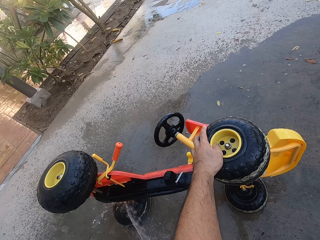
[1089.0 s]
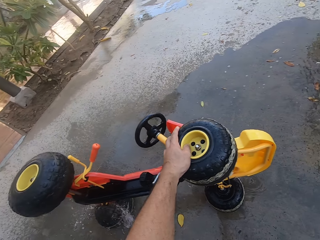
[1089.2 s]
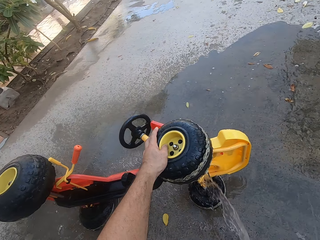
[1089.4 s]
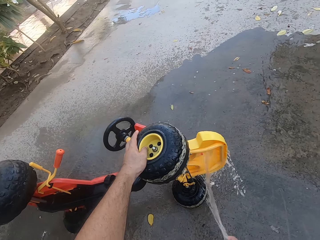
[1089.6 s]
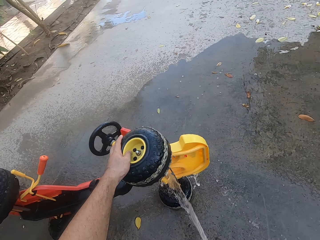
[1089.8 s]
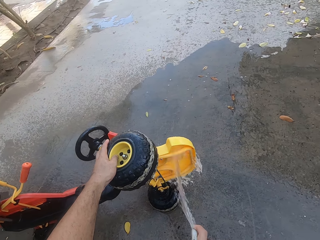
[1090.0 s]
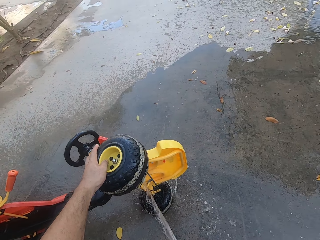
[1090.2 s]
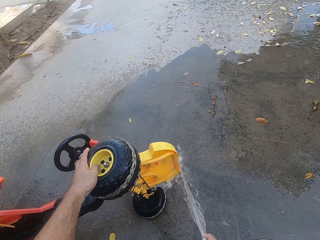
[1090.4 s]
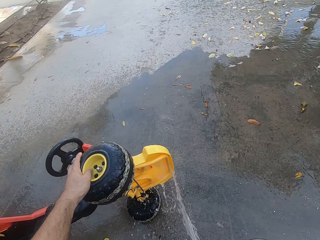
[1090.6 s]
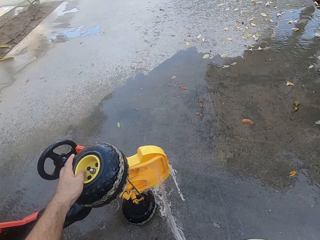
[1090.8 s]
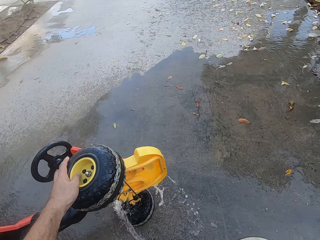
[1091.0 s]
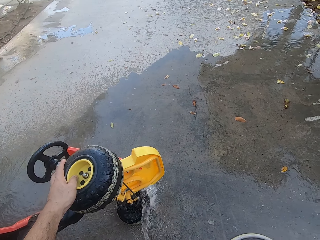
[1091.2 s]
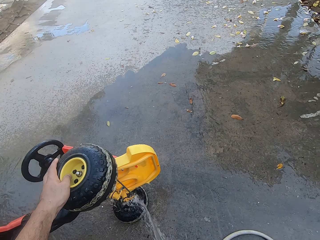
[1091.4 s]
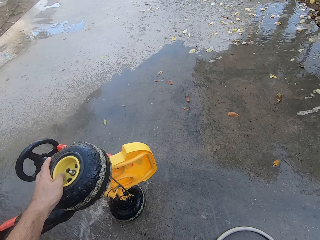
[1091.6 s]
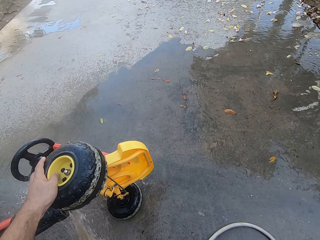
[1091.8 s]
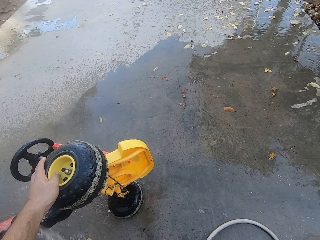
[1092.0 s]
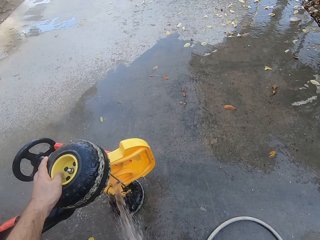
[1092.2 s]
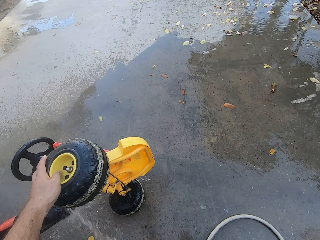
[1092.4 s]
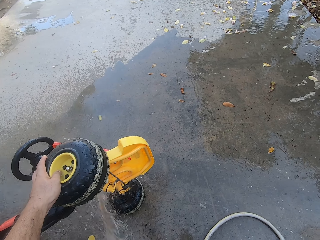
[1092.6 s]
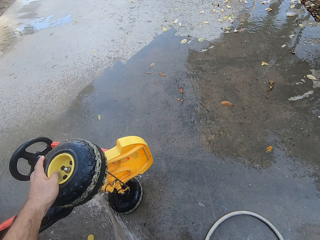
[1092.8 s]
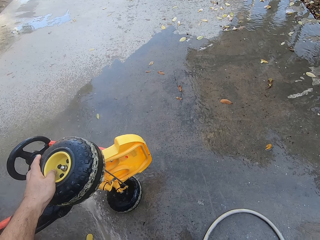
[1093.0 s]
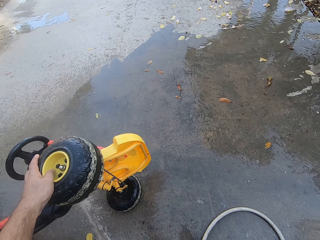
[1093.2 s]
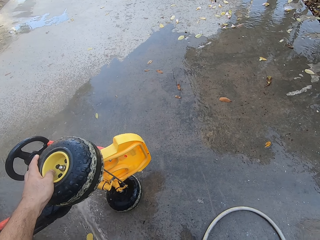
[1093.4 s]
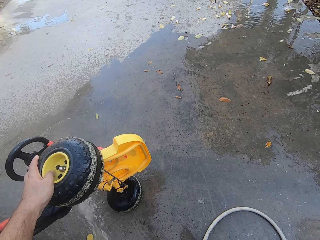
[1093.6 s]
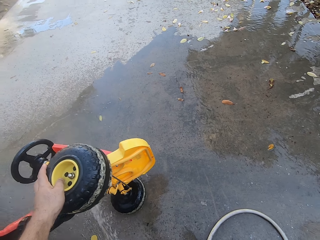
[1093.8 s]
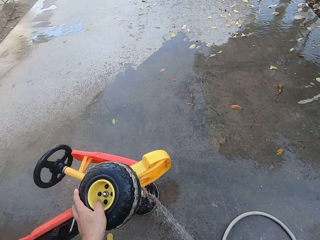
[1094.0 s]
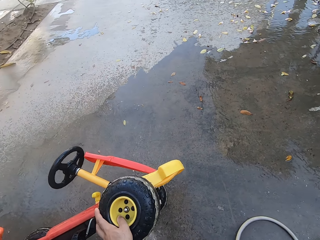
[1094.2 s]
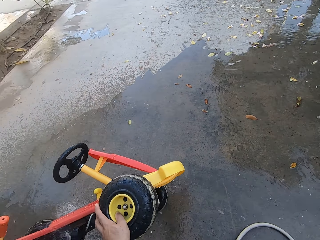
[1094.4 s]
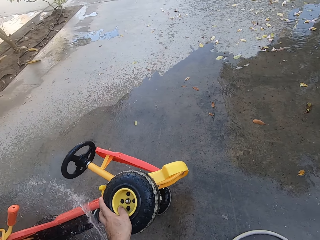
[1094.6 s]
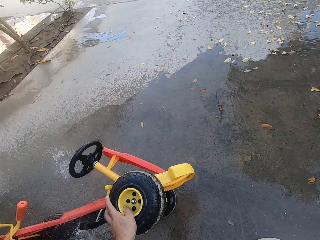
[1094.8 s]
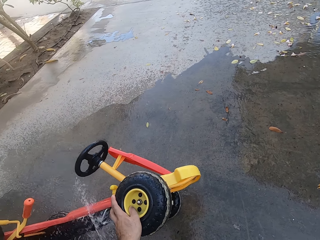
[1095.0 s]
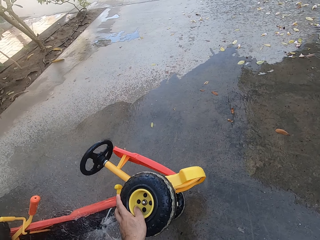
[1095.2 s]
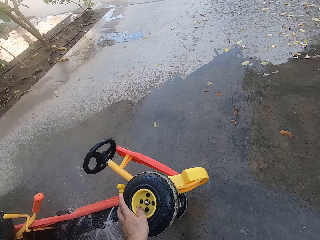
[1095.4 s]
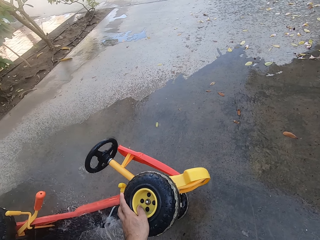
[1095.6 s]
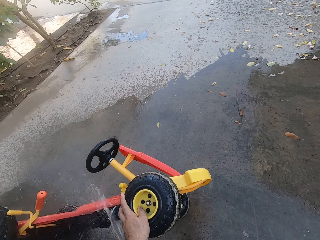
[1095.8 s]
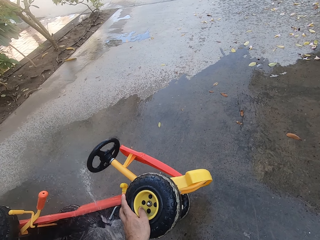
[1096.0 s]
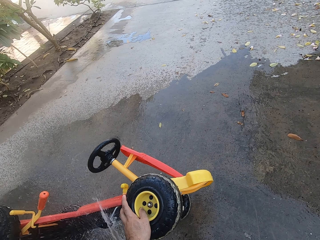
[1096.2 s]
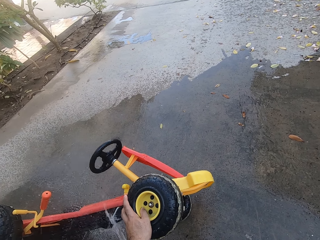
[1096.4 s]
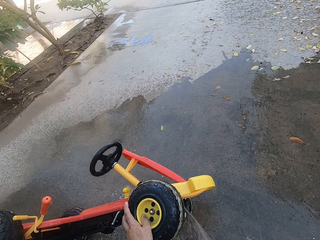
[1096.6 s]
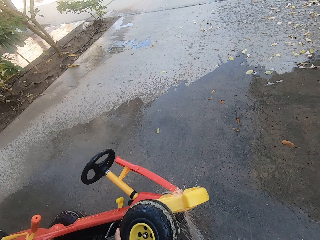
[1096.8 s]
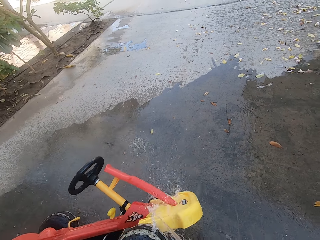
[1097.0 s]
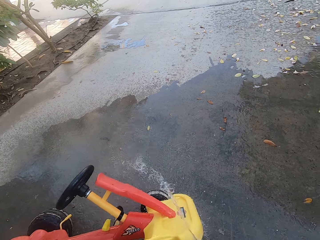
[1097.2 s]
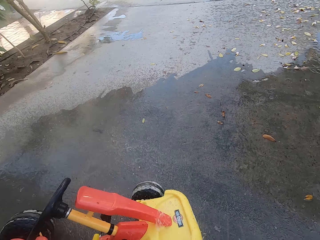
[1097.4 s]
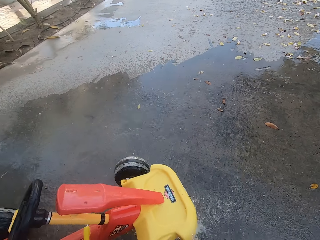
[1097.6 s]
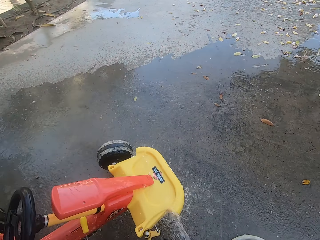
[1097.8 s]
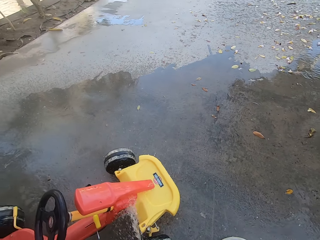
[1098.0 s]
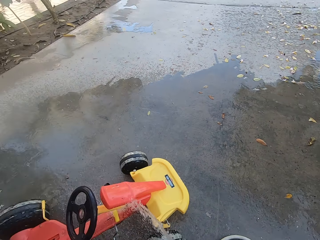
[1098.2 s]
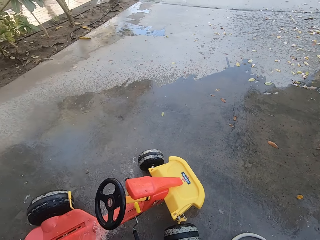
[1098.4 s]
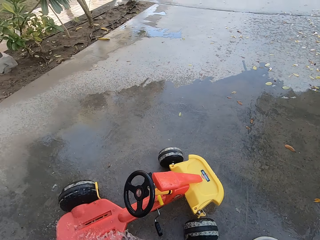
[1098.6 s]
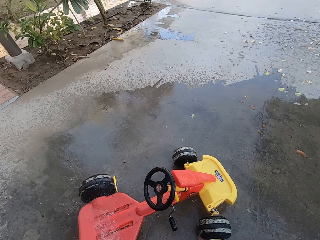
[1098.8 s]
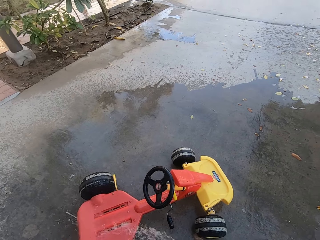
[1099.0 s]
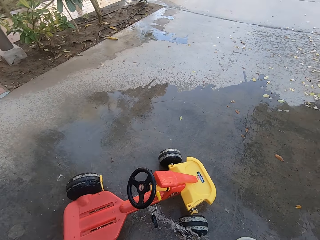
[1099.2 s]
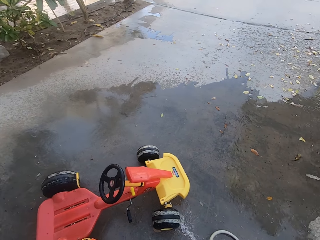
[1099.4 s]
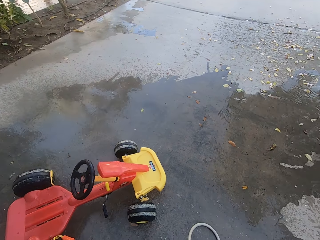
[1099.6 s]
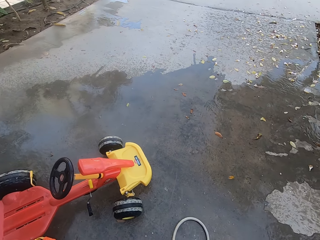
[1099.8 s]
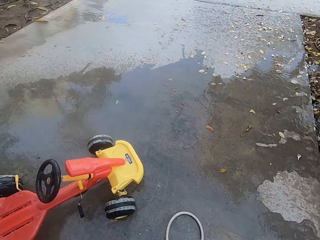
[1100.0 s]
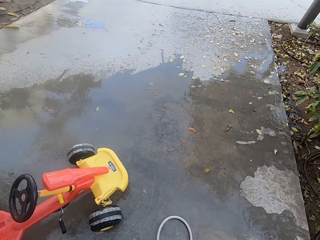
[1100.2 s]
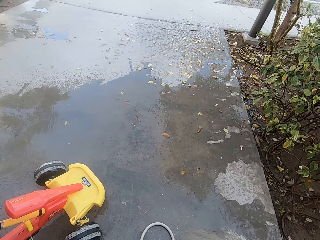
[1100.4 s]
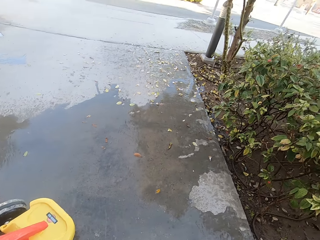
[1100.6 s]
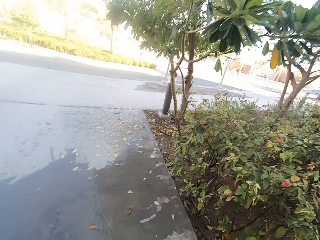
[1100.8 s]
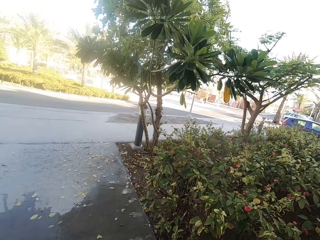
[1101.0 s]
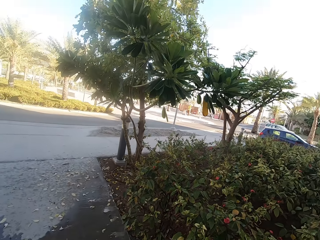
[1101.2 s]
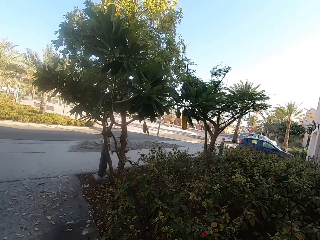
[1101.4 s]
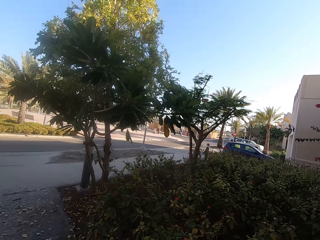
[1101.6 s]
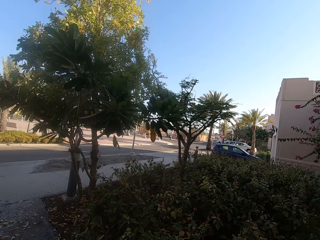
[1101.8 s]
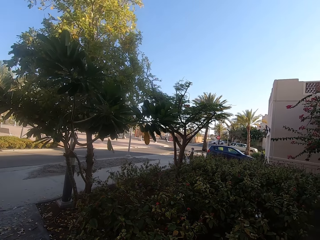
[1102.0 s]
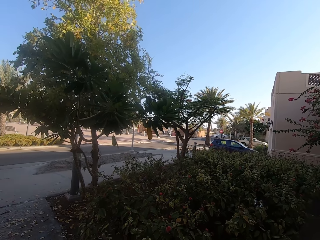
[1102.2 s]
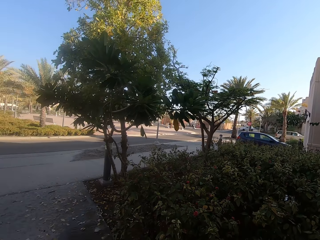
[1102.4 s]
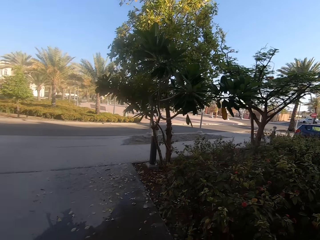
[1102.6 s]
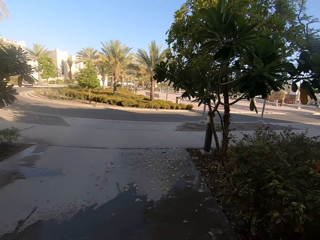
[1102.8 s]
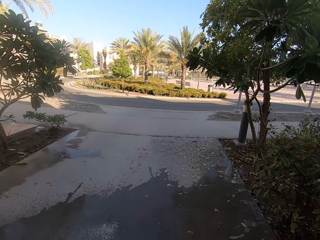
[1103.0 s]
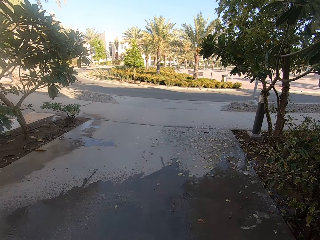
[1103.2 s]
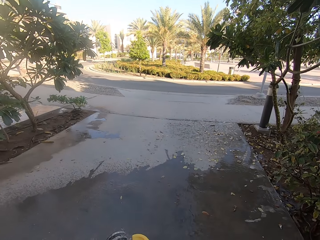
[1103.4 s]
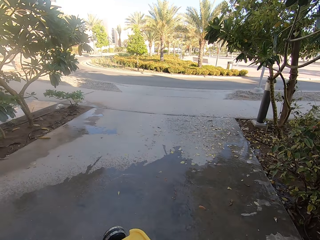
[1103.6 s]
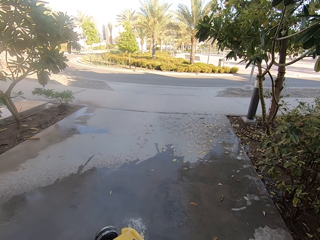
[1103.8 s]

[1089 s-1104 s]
The camera wearer puts the toy car down and washes the toy car. They look to the side.

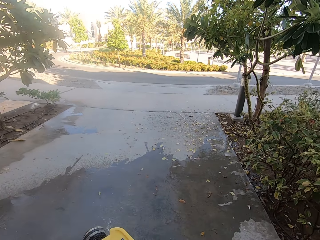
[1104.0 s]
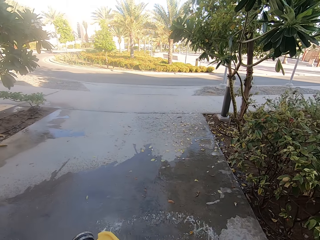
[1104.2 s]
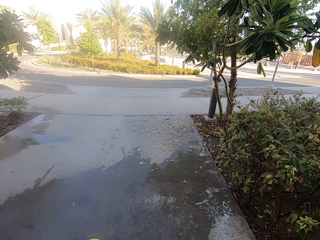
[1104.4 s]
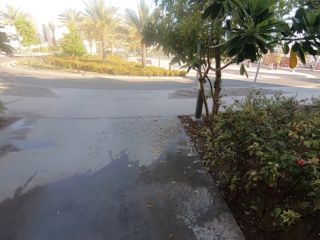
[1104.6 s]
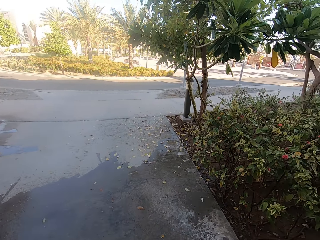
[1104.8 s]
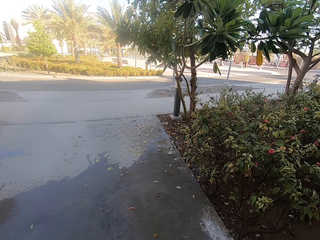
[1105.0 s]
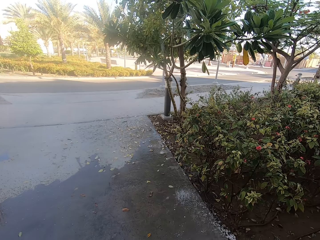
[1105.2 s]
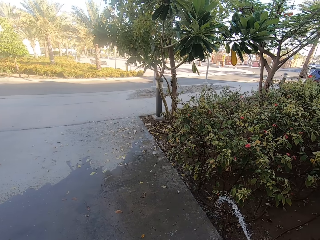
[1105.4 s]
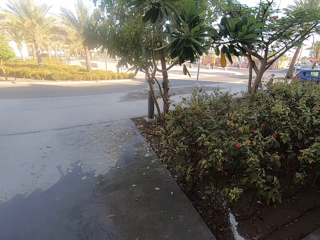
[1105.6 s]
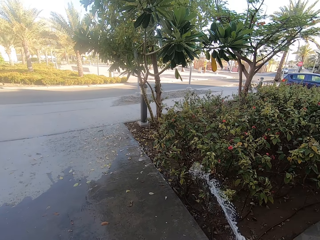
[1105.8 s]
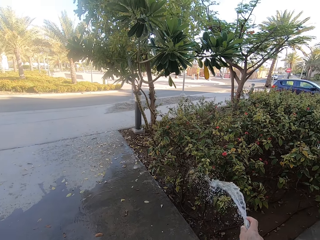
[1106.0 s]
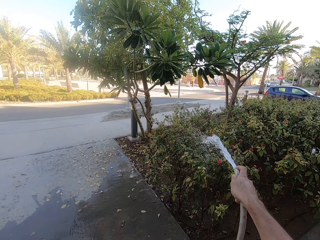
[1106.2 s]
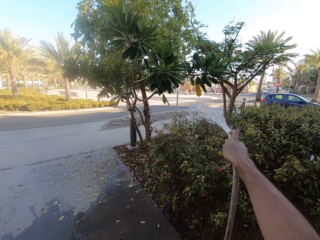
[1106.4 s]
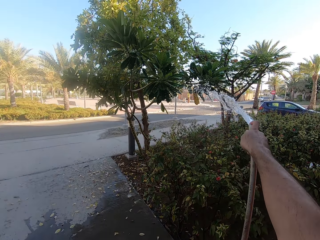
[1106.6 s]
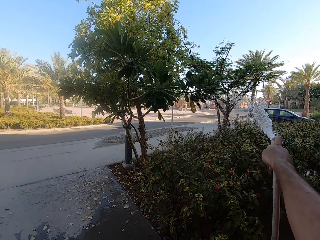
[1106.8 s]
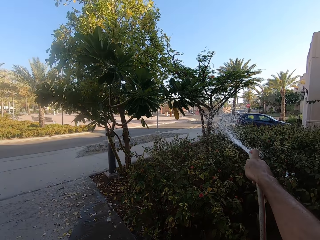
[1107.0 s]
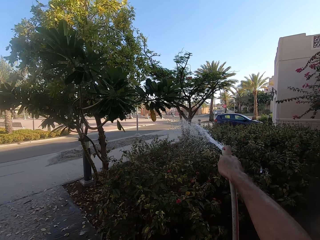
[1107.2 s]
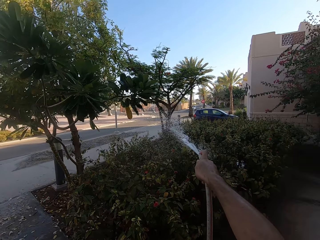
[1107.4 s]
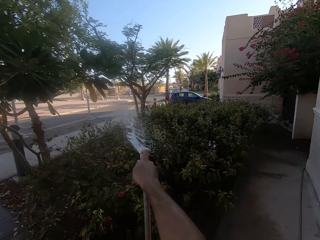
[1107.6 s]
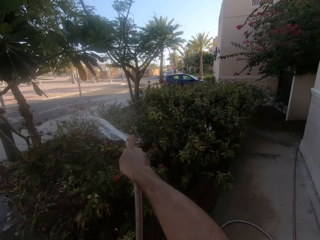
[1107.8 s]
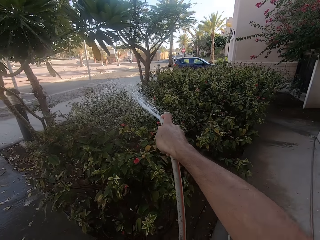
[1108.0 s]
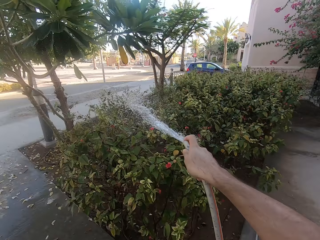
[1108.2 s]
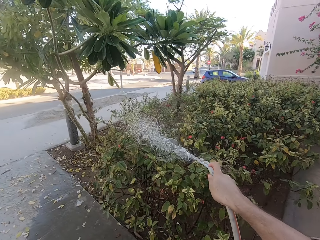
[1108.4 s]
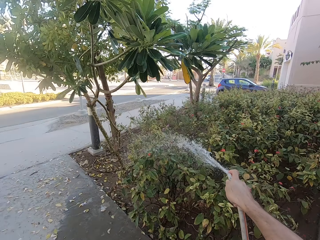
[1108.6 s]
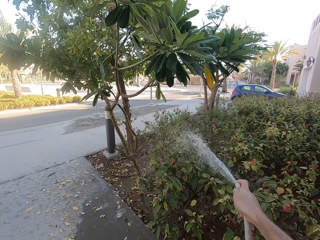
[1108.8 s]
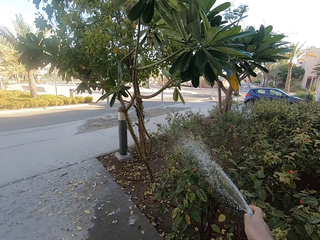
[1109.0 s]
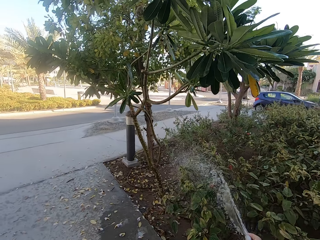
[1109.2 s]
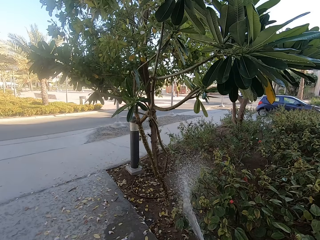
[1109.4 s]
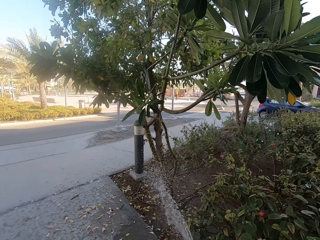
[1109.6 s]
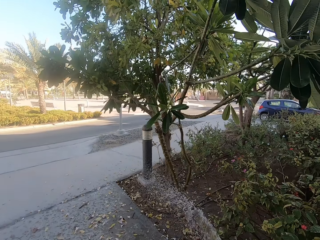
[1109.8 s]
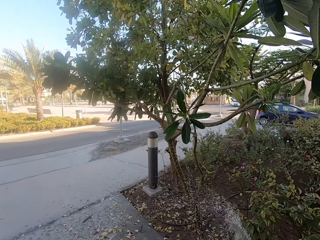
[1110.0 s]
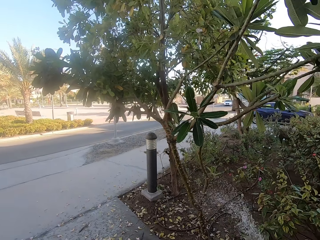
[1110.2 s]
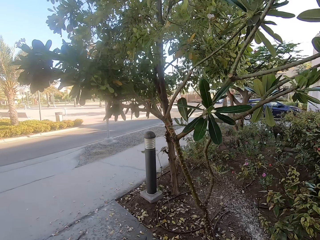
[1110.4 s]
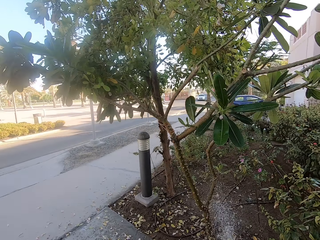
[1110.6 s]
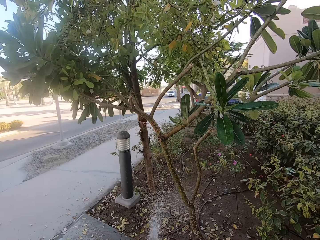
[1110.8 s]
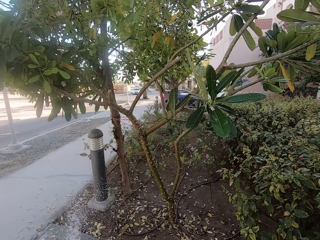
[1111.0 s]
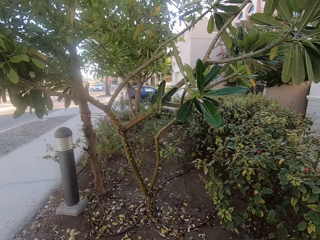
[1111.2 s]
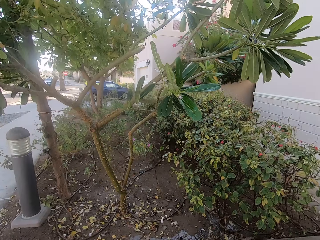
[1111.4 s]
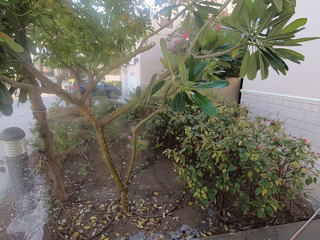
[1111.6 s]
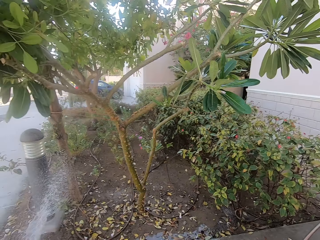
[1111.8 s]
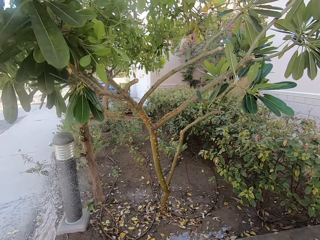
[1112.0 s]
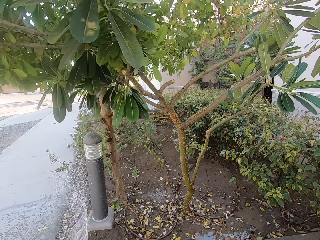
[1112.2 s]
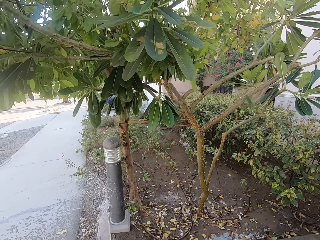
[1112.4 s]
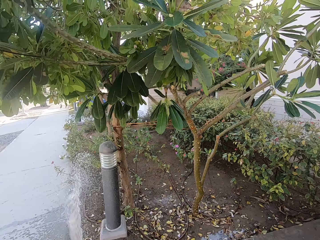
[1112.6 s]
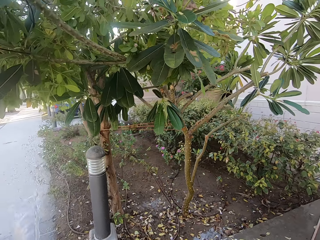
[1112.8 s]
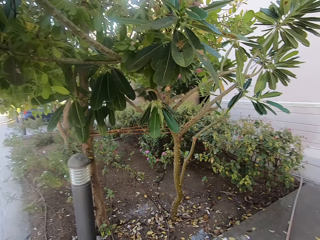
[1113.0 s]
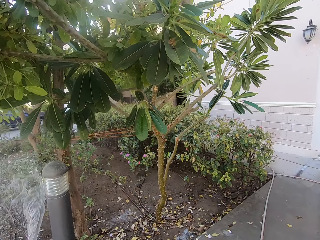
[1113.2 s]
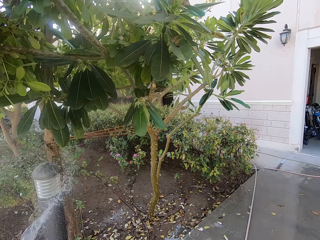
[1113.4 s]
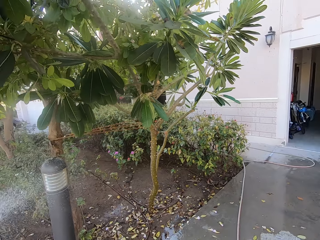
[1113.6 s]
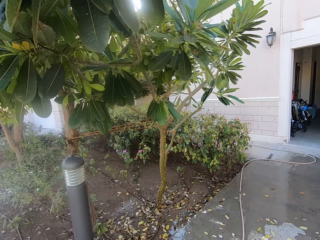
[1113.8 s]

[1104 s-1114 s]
The camera wearer waters the plants. They walk around the yard.
